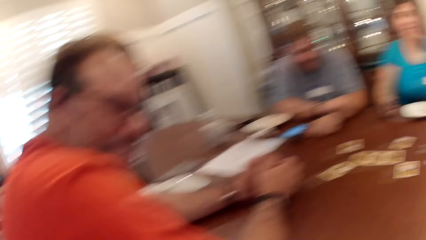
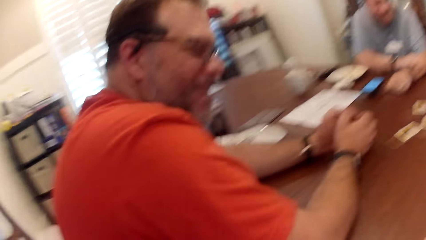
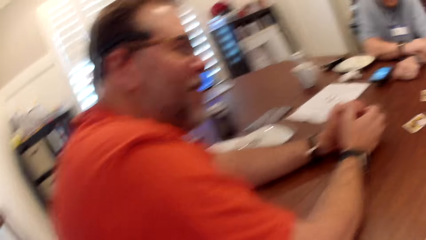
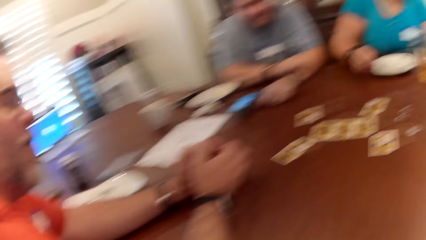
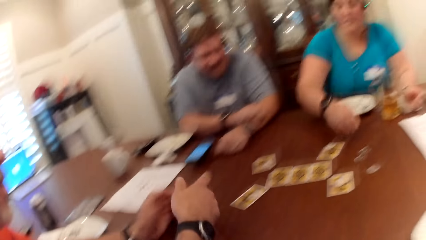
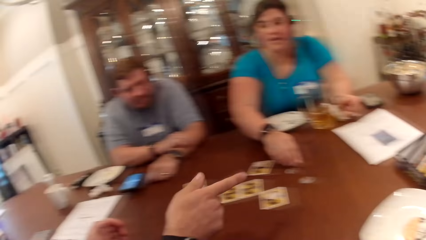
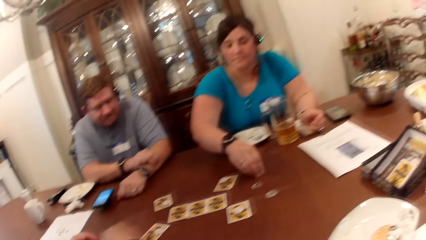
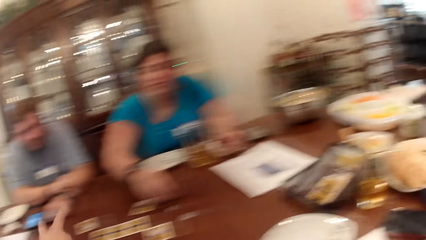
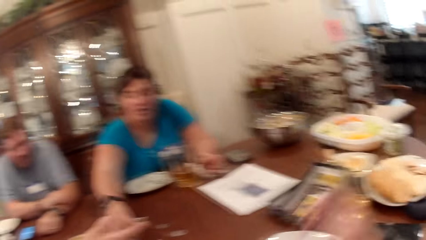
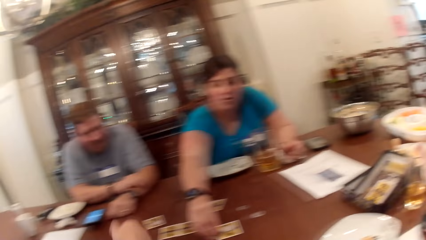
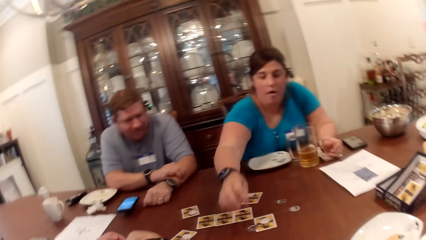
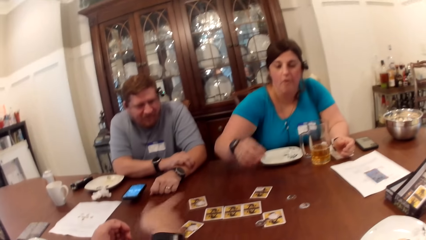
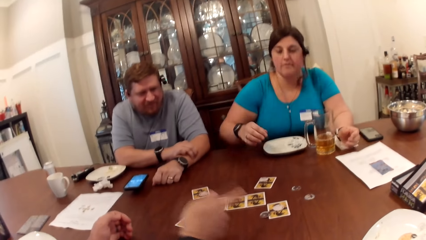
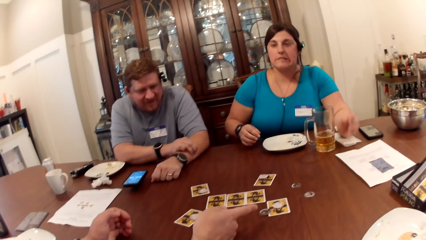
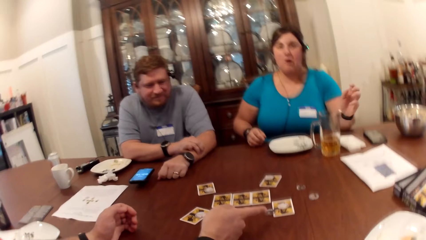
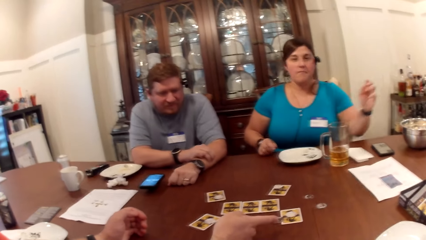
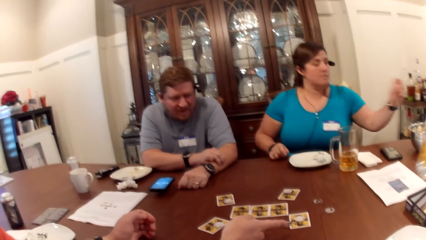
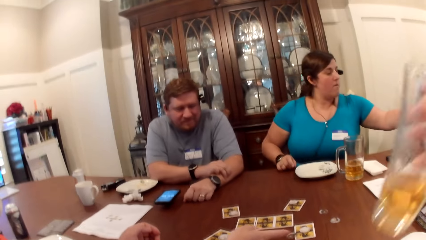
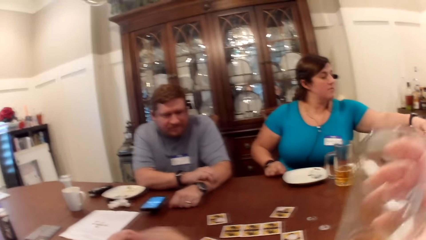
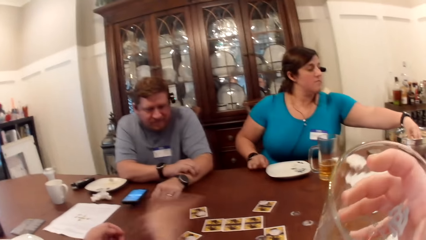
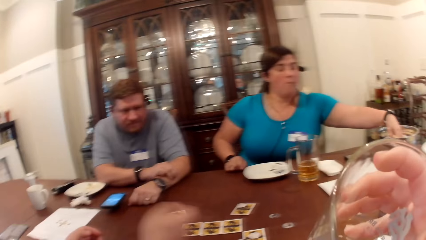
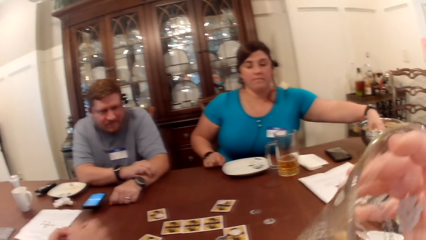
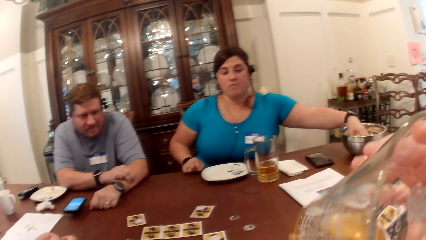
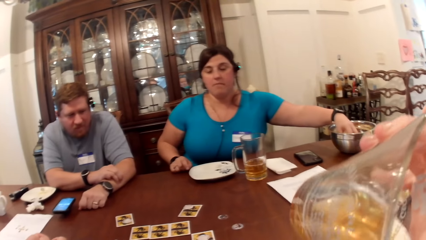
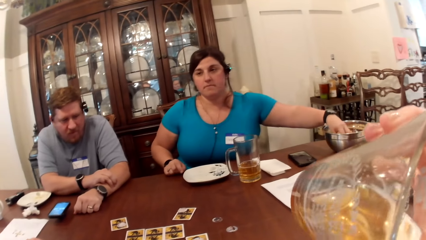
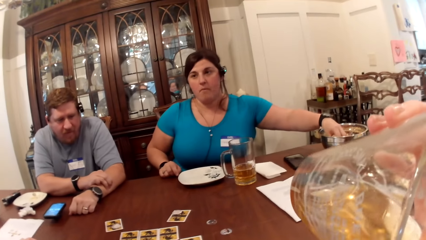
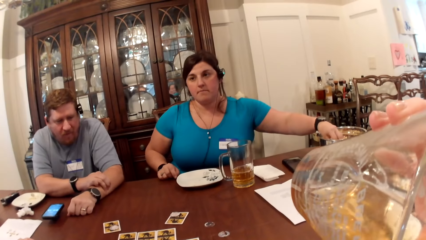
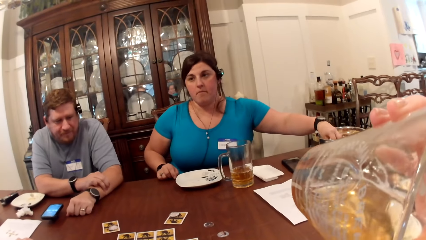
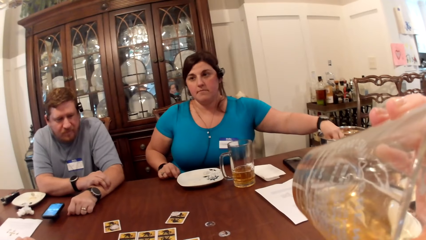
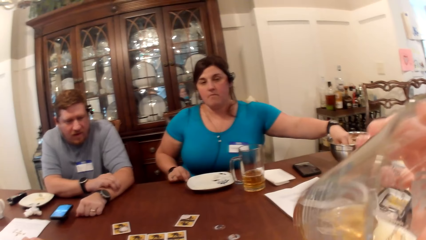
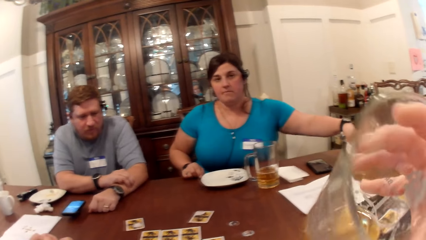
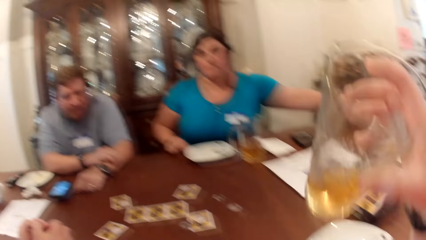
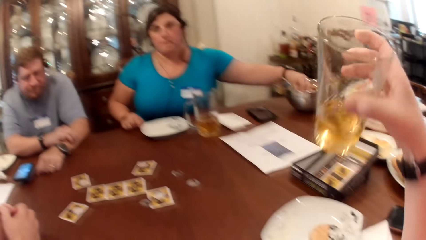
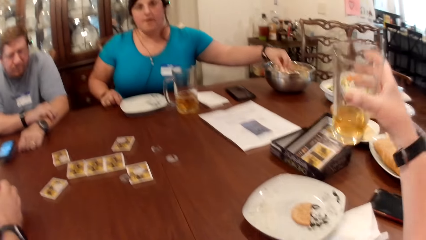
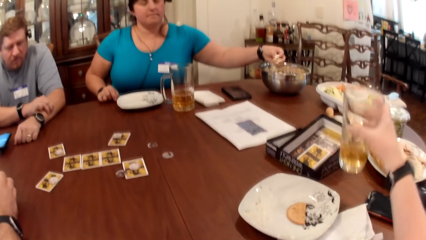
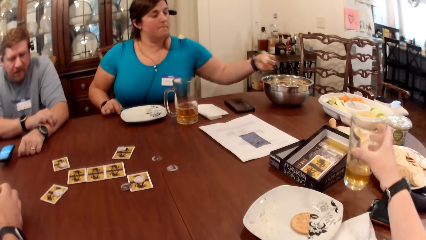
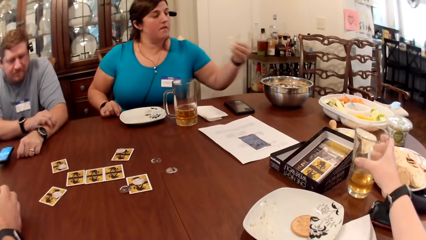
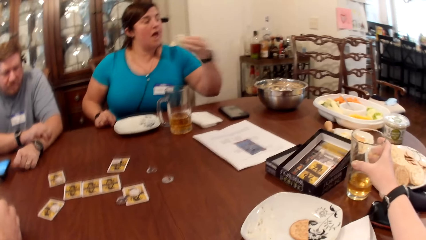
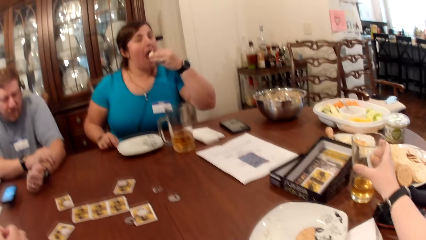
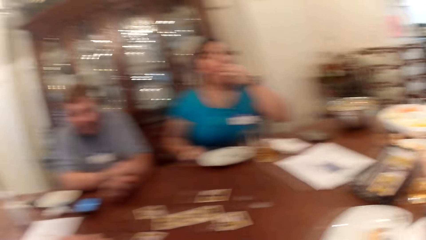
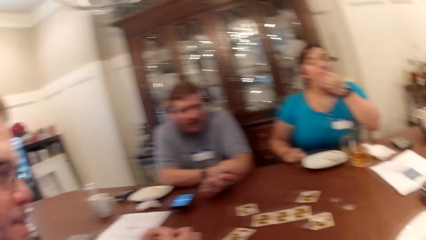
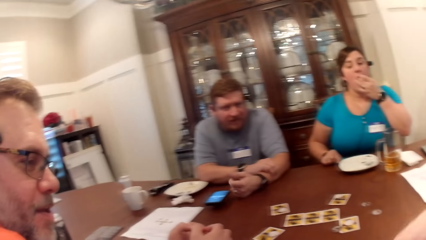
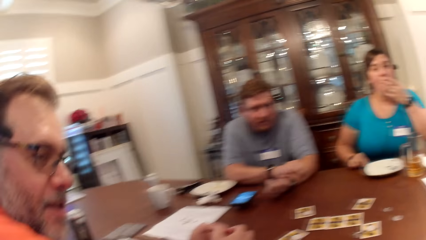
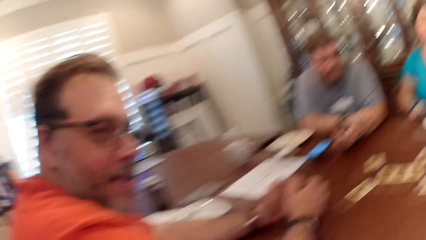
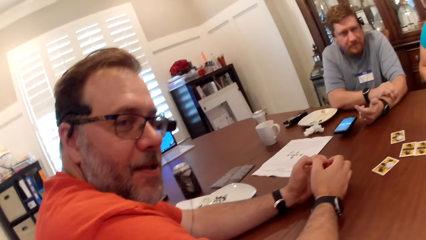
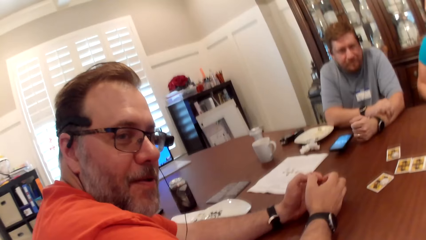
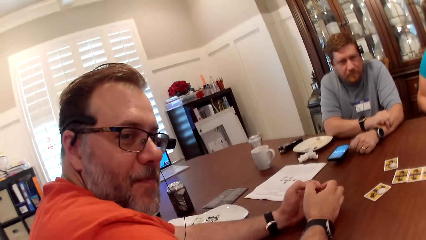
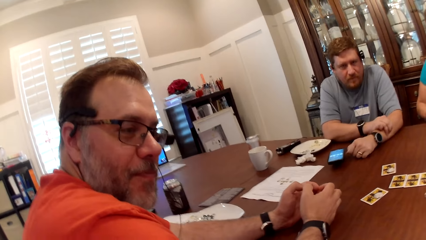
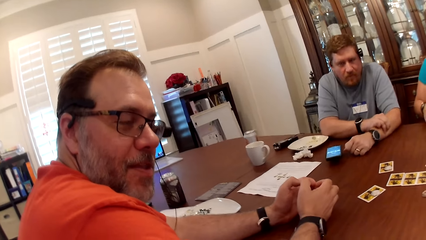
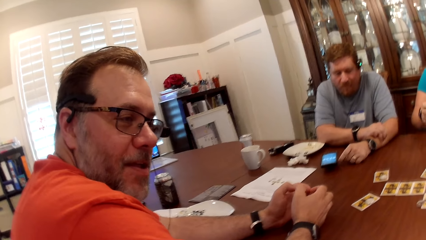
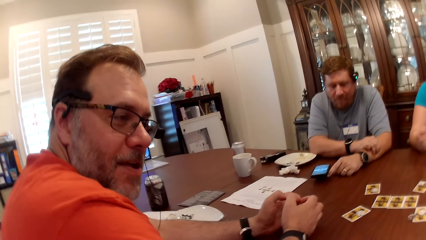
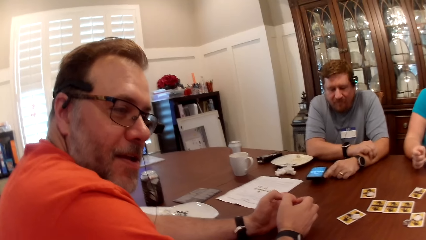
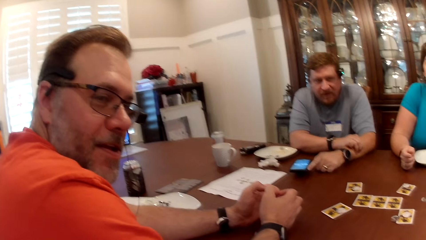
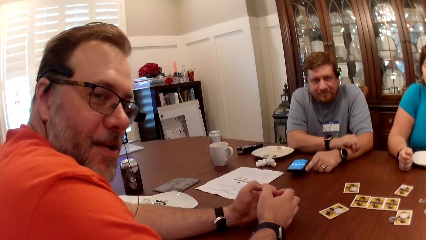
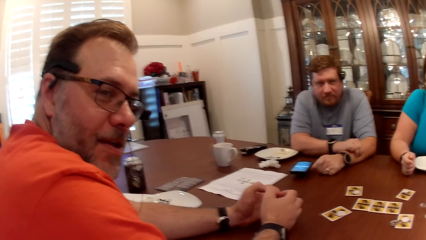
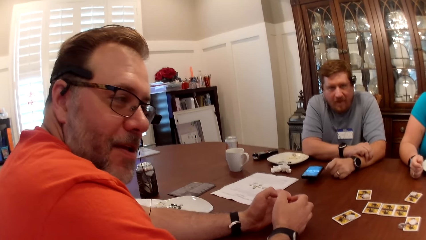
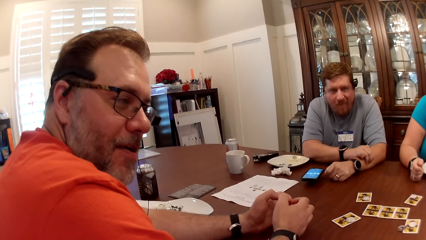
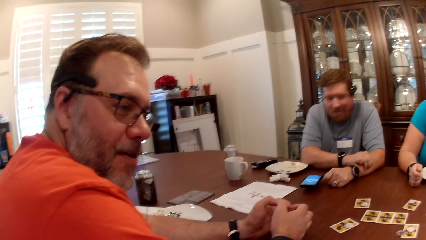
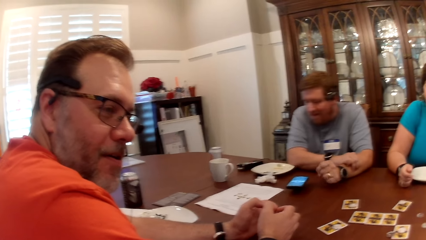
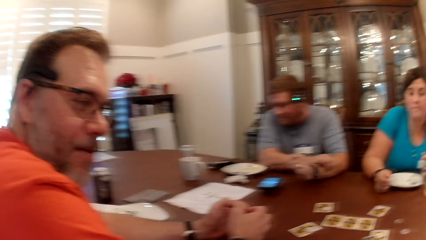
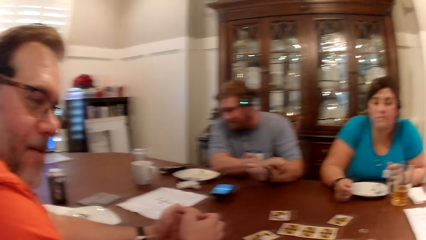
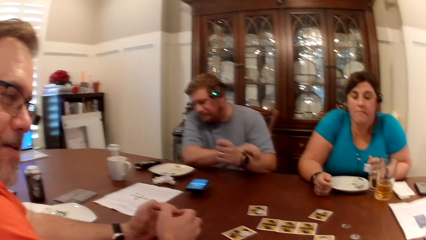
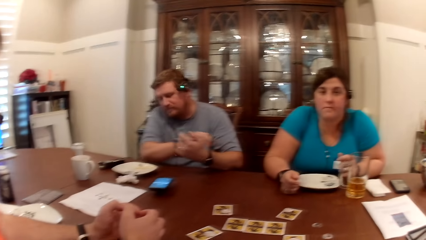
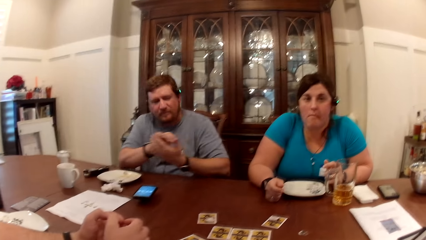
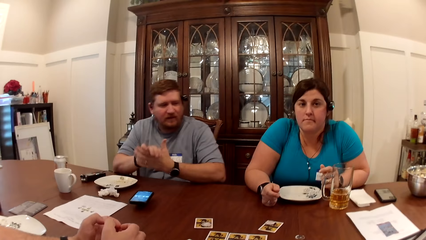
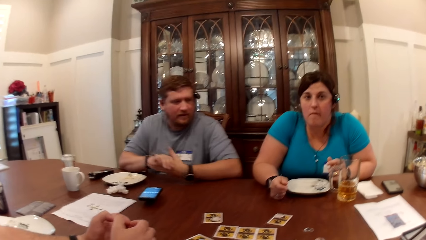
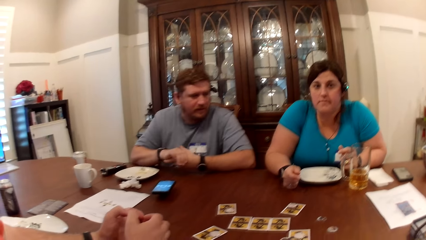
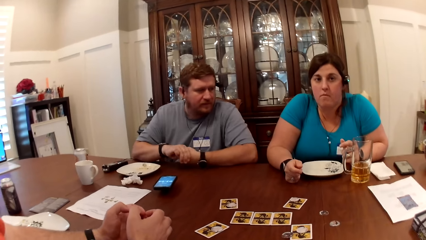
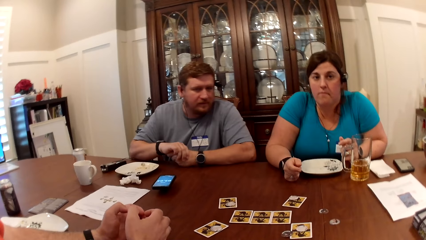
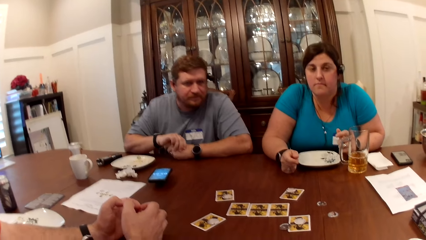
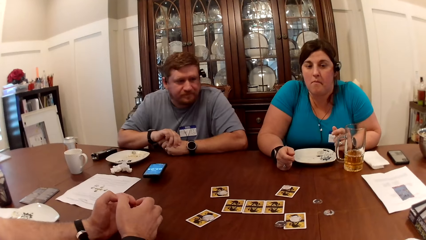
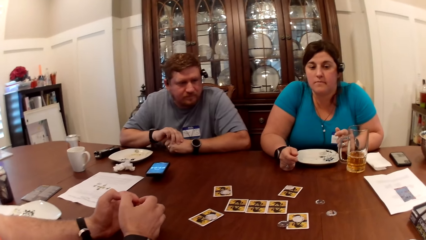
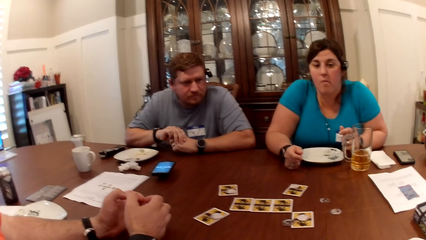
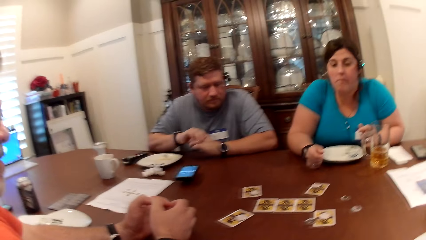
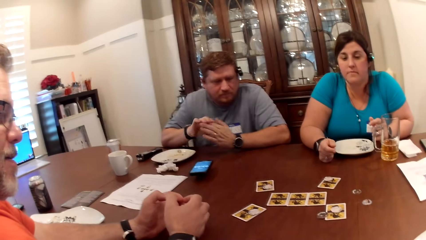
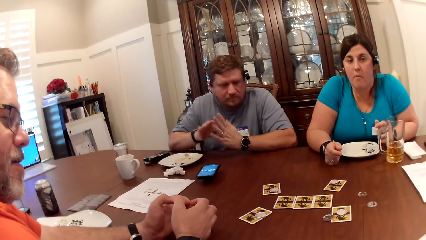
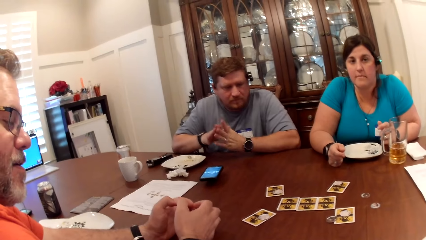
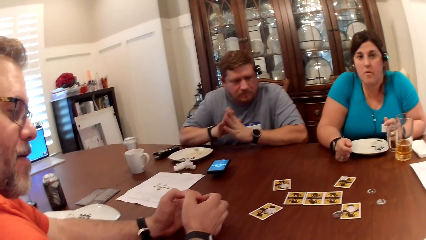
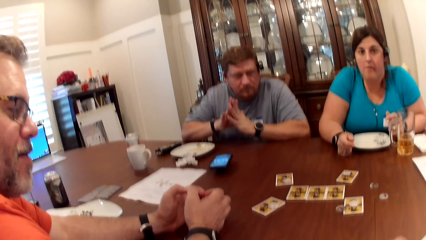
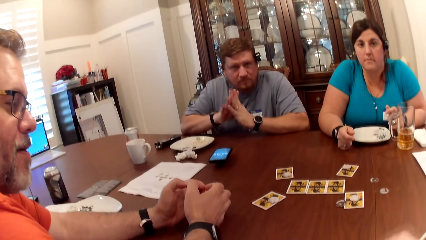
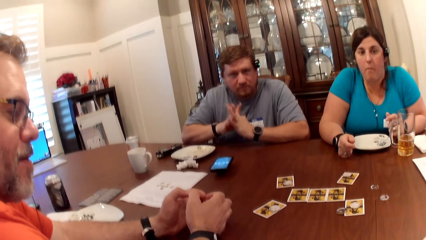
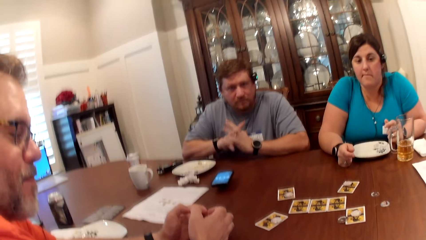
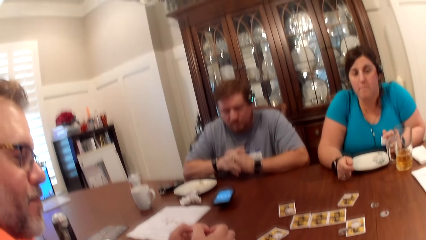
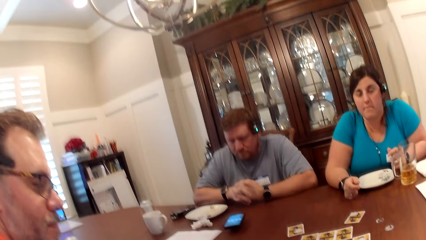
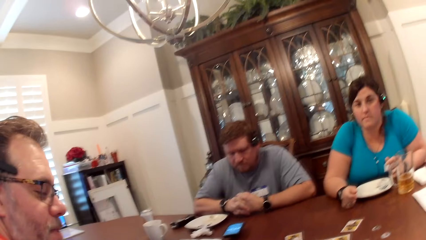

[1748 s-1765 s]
A man dialogues with the camera wearer. A woman picks up a token on the table with her right hand. The woman plays cards. The woman drops the token on the cards with her right hand. The camera wearer picks up the glass of juice with her right hand. The woman picks some popcorn in the bowl on the table with her left hand. The camera wearer drinks from the glass of juice in her right hand, and drops the glass of juice on the table with her right hand. The woman eats the popcorns in her left hand. The camera wearer dialogues with the man. The woman dialogues with the camera wearer.
